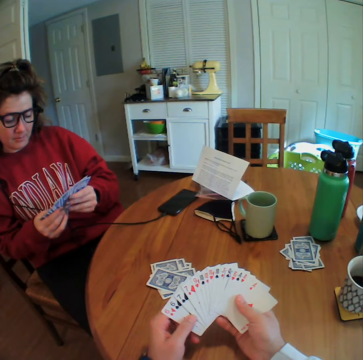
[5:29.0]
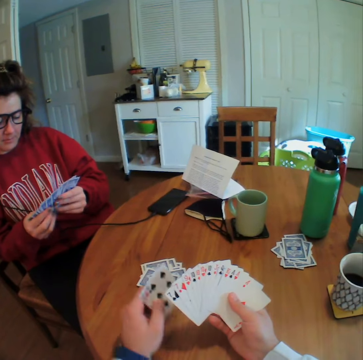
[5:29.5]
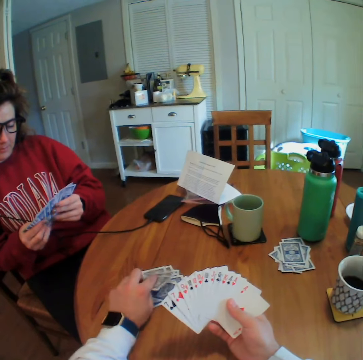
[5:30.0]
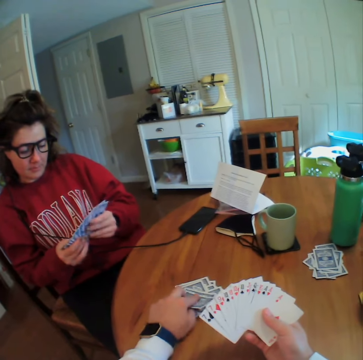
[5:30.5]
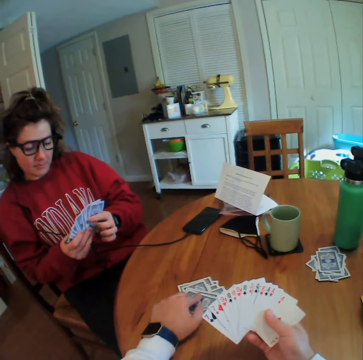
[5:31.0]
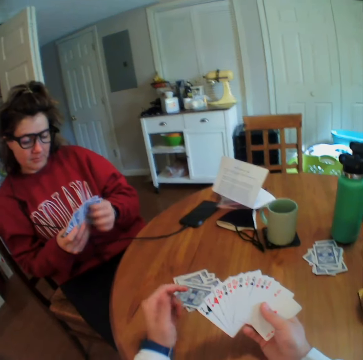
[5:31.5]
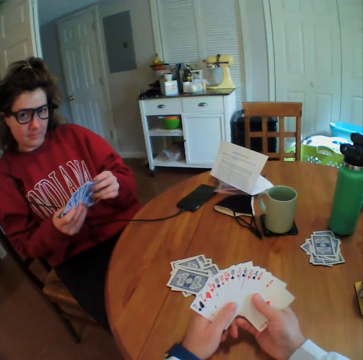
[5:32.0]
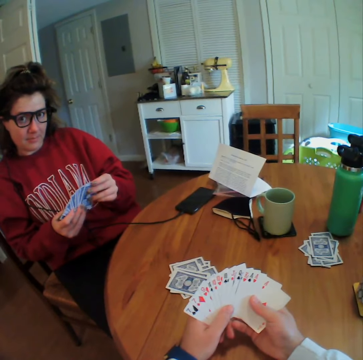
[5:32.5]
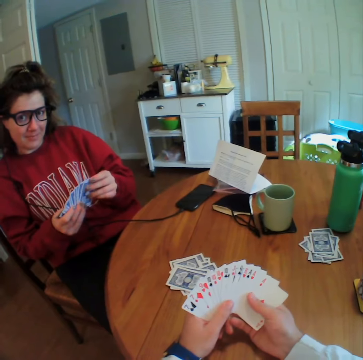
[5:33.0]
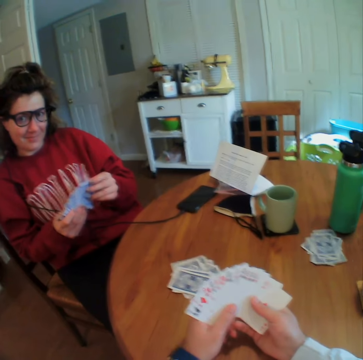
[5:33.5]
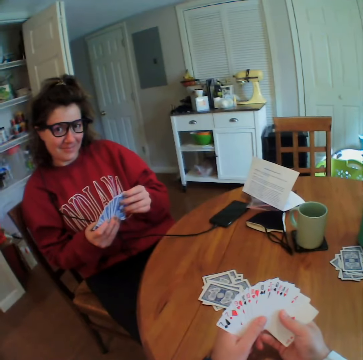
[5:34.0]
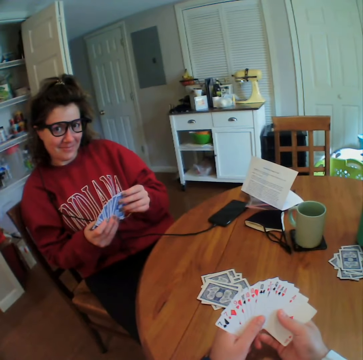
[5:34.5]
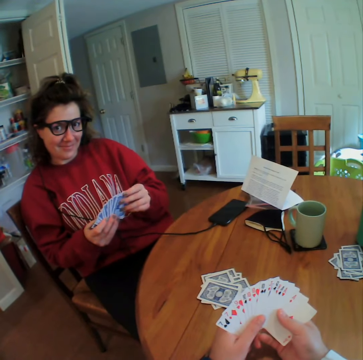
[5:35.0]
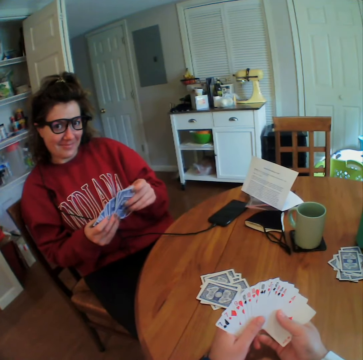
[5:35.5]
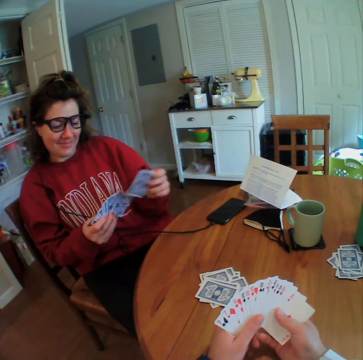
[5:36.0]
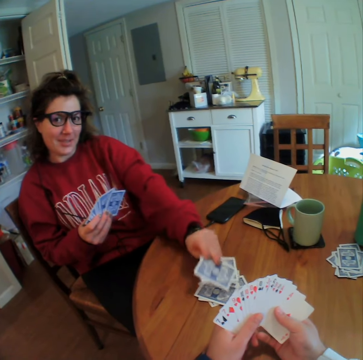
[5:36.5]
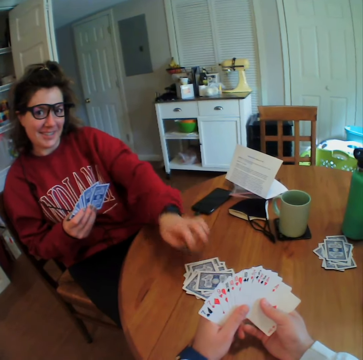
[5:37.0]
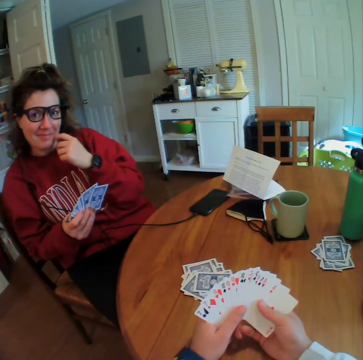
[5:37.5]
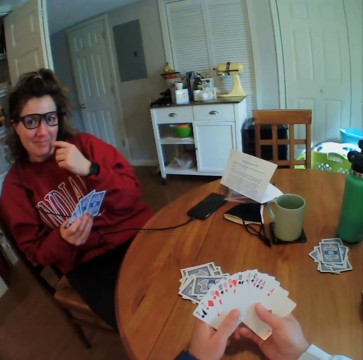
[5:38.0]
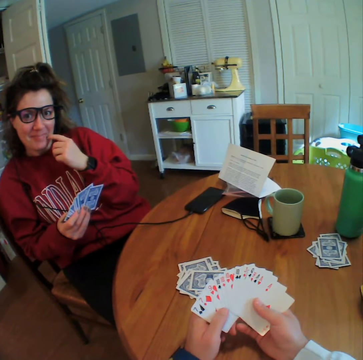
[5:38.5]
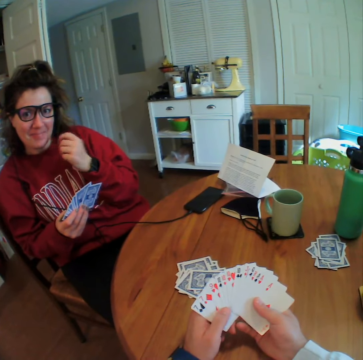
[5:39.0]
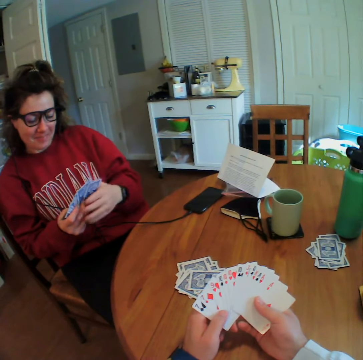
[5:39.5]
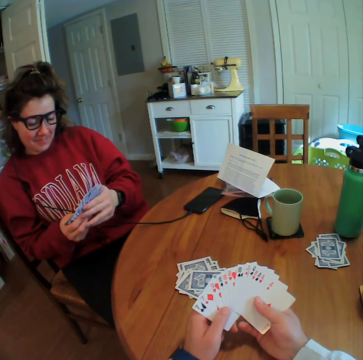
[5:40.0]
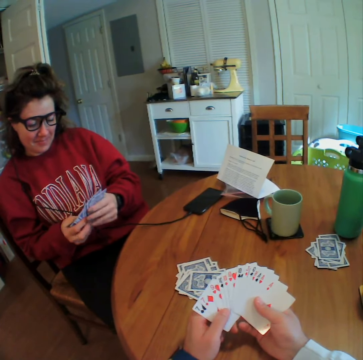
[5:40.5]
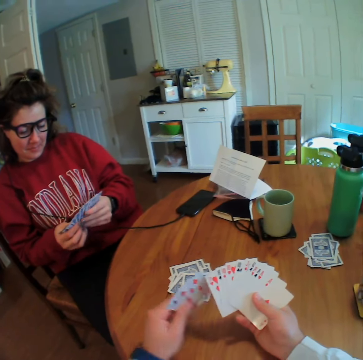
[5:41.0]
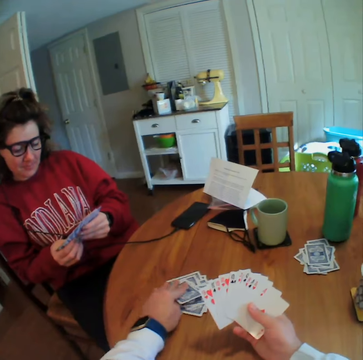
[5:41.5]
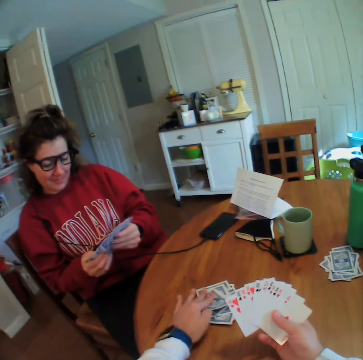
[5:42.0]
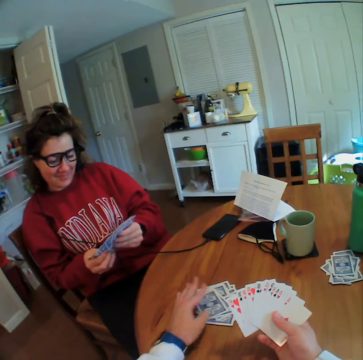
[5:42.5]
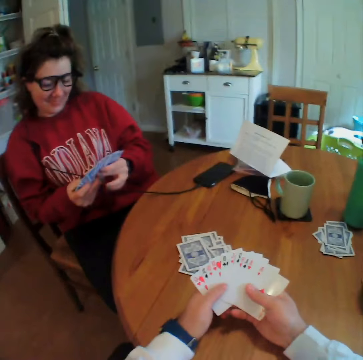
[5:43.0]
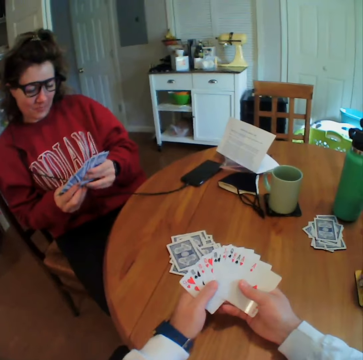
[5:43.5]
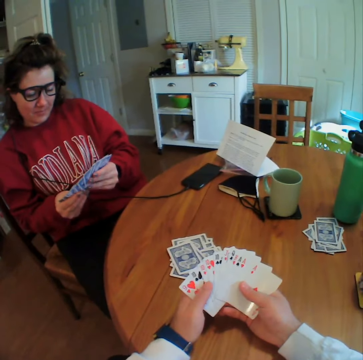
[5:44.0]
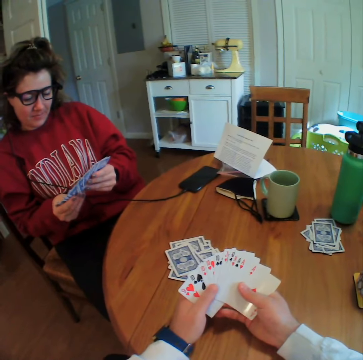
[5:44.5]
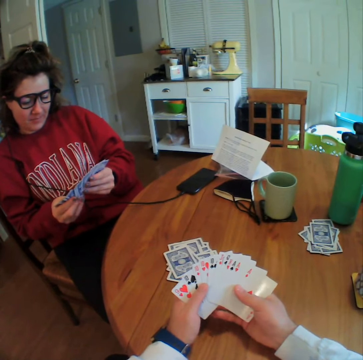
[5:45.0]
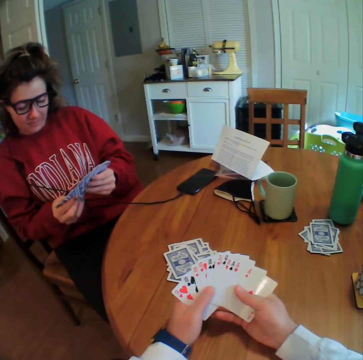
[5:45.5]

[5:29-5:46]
The camera wearer drops two cards on the table. A lady drops two cards on the table. The lady scratches her face. The camera wearer drops two cards on the table.

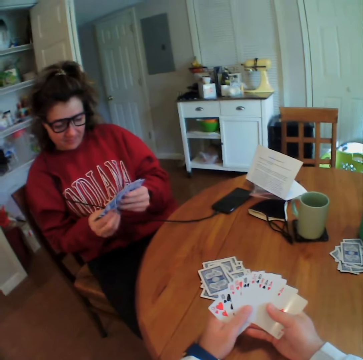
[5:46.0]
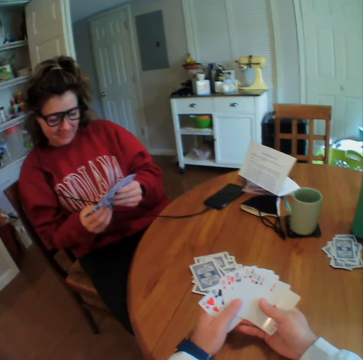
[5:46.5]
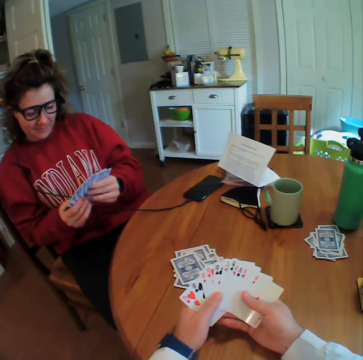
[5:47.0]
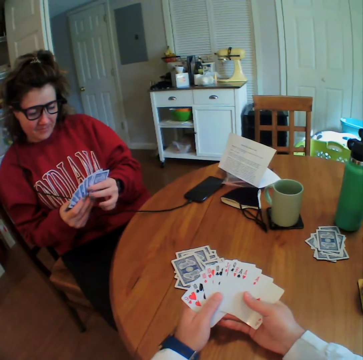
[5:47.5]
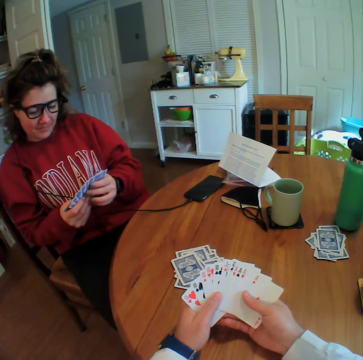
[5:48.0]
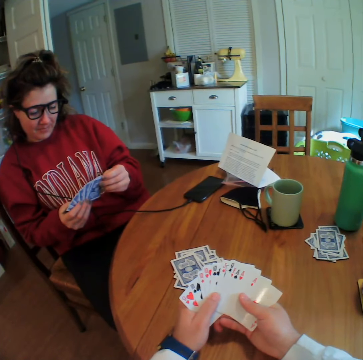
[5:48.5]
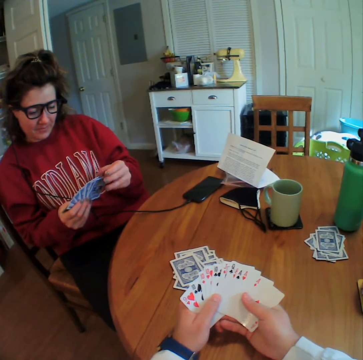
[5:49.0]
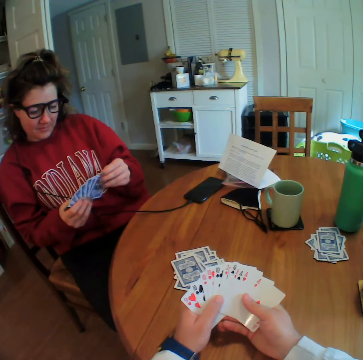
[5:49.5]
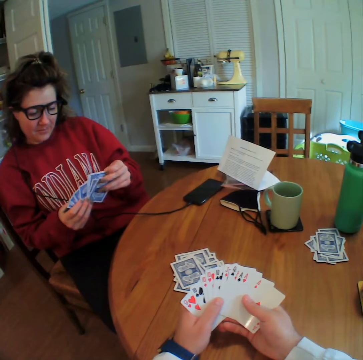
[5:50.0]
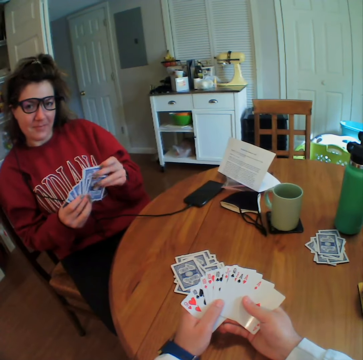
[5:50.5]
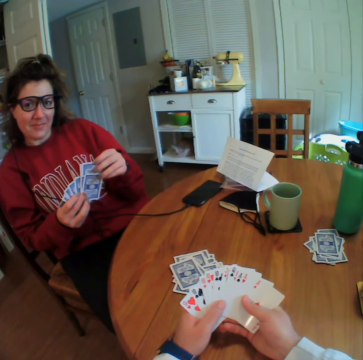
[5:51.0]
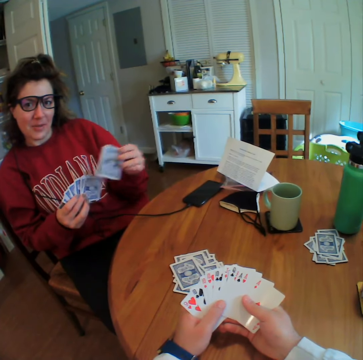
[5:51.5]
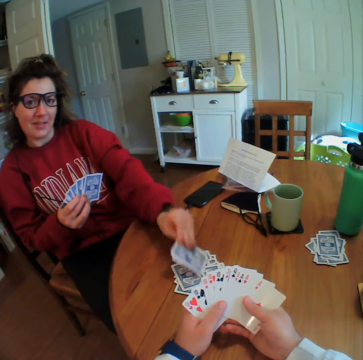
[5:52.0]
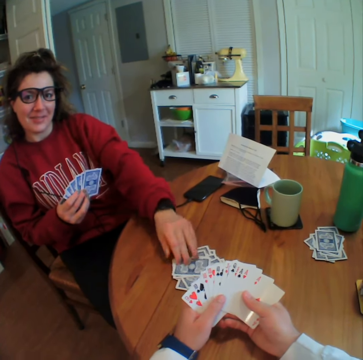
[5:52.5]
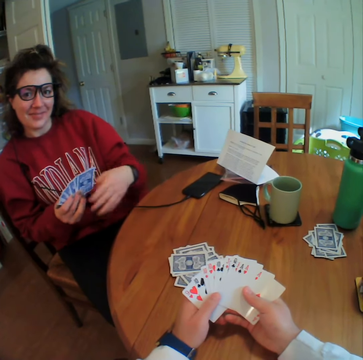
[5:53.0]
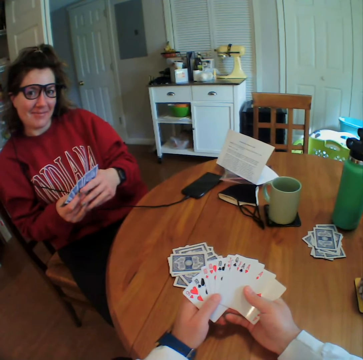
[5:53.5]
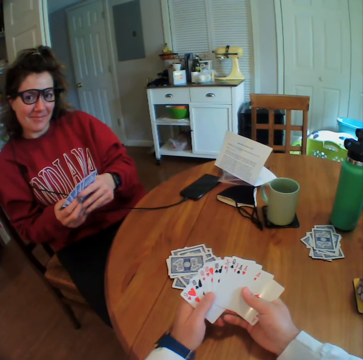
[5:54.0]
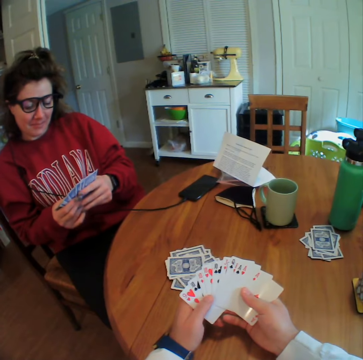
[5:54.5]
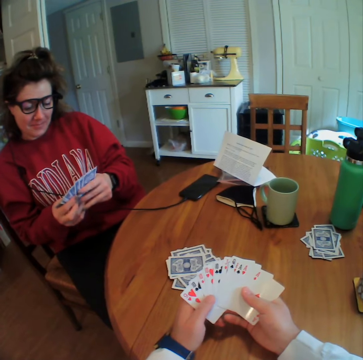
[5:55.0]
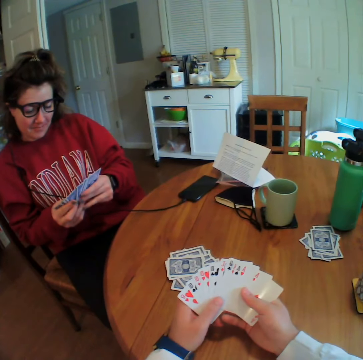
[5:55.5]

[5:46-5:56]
A lady drops two cards on the table.

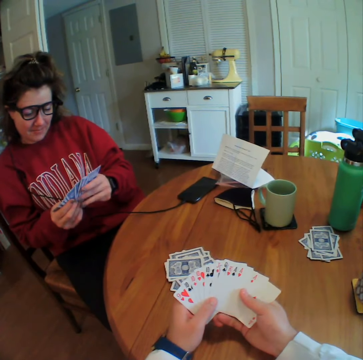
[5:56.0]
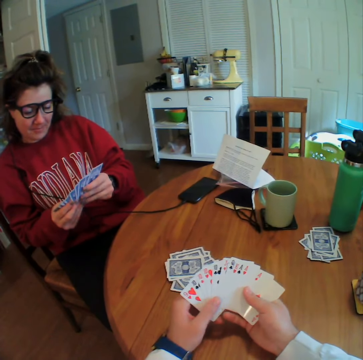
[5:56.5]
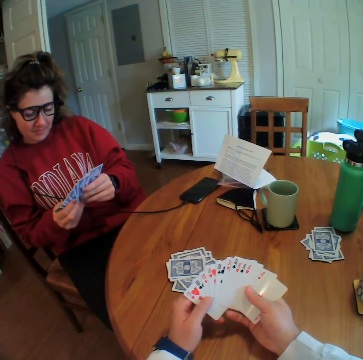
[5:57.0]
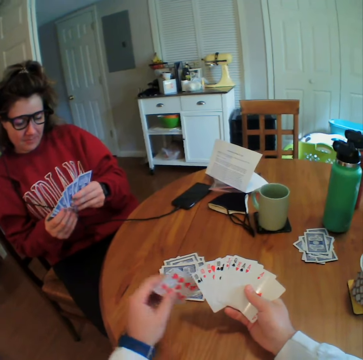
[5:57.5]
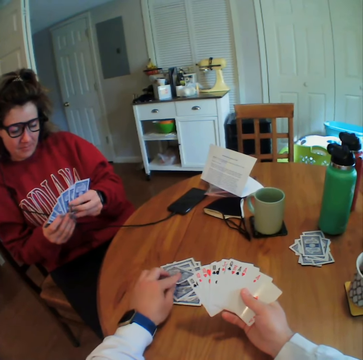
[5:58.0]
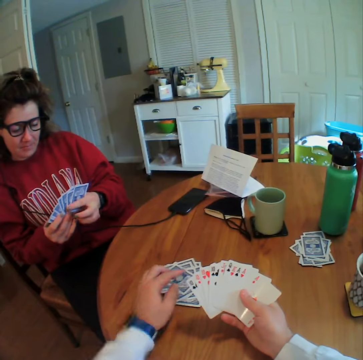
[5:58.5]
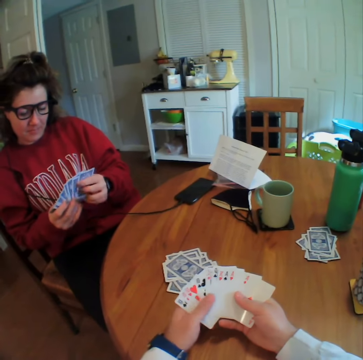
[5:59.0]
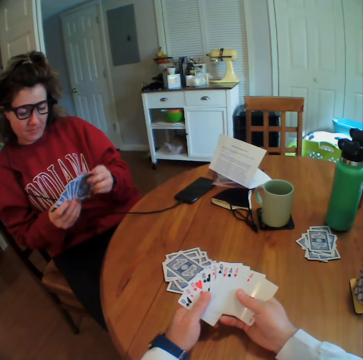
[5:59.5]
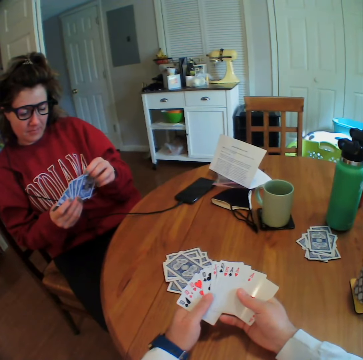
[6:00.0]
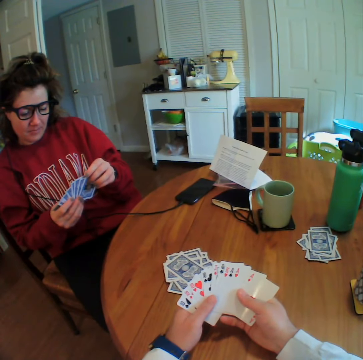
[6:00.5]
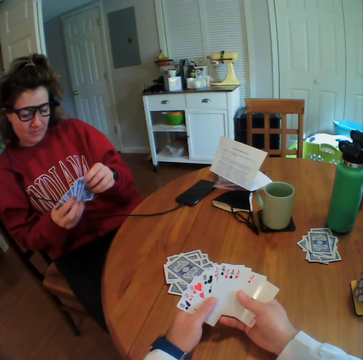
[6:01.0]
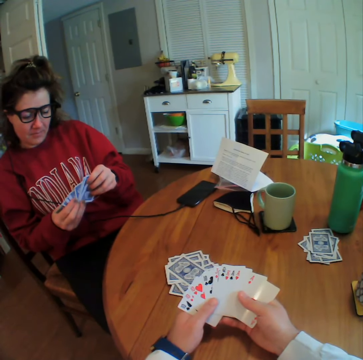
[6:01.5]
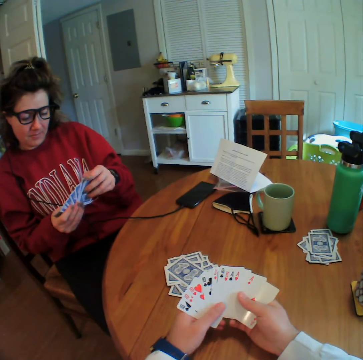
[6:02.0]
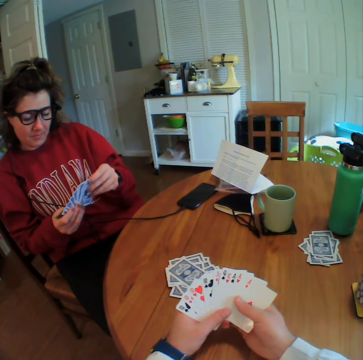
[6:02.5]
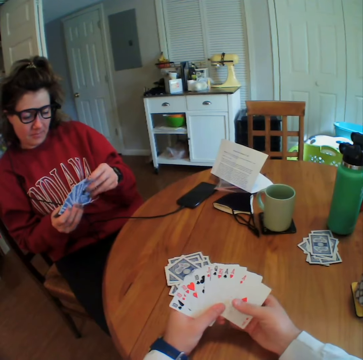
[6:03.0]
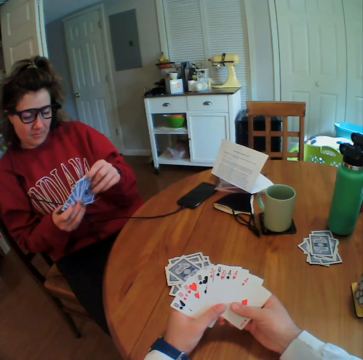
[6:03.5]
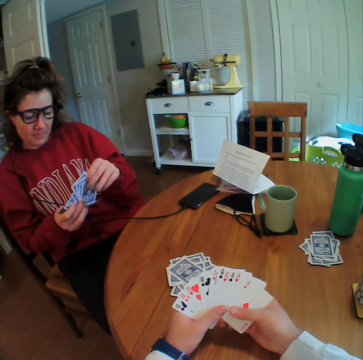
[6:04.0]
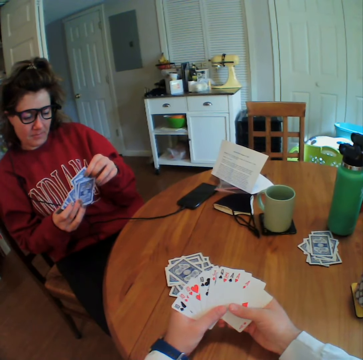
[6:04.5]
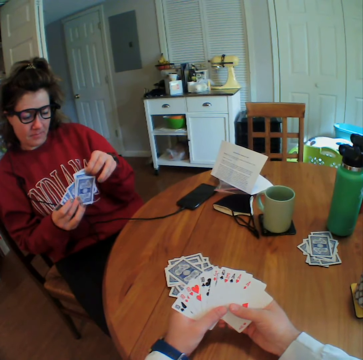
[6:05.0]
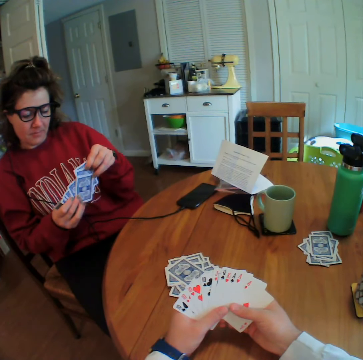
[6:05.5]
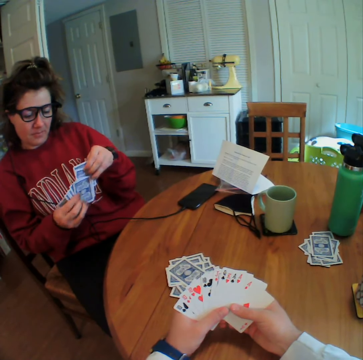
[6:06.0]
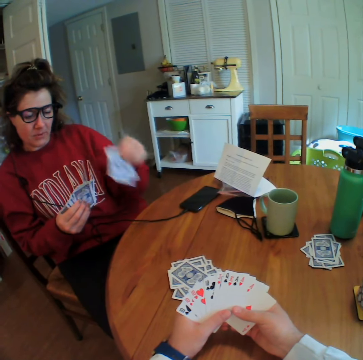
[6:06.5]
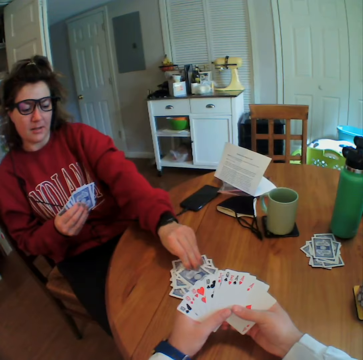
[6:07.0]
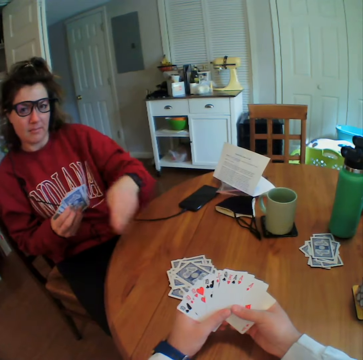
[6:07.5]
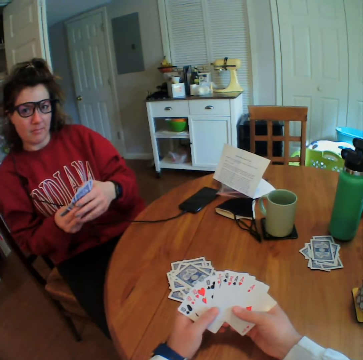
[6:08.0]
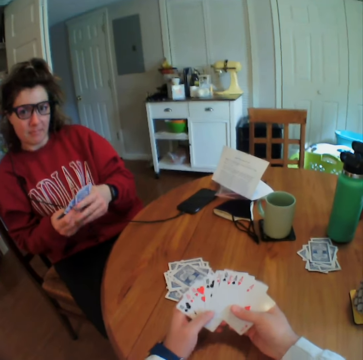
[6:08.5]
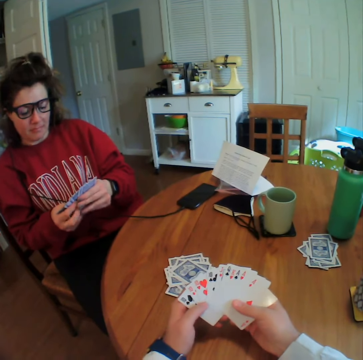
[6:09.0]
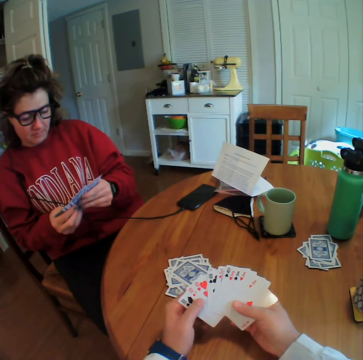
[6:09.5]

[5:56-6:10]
The camera wearer drops a card on the table. A lady drops two cards on the table.
